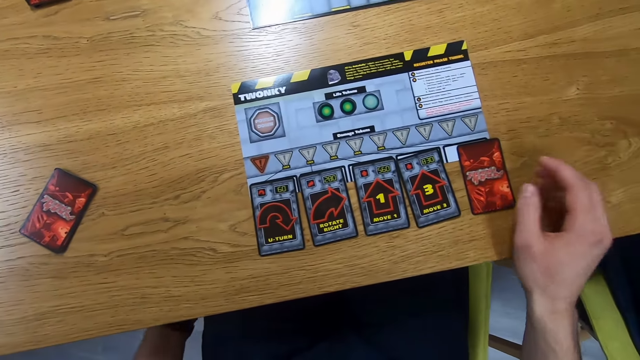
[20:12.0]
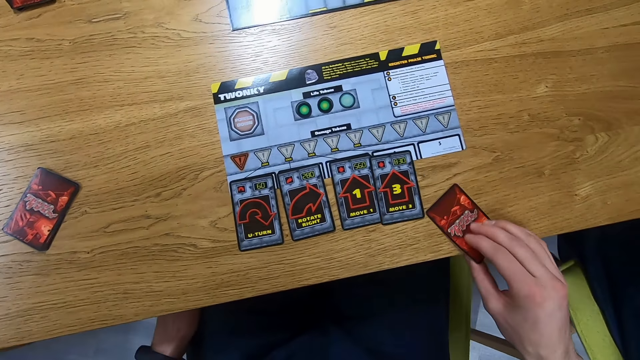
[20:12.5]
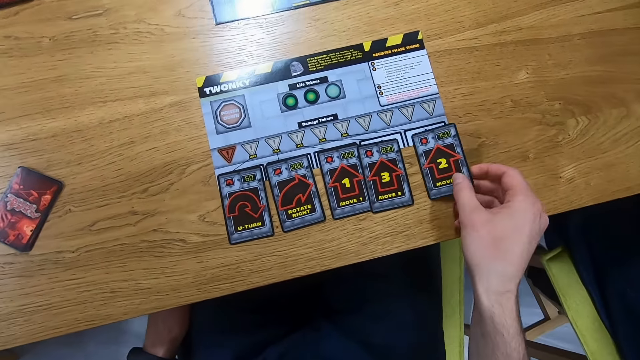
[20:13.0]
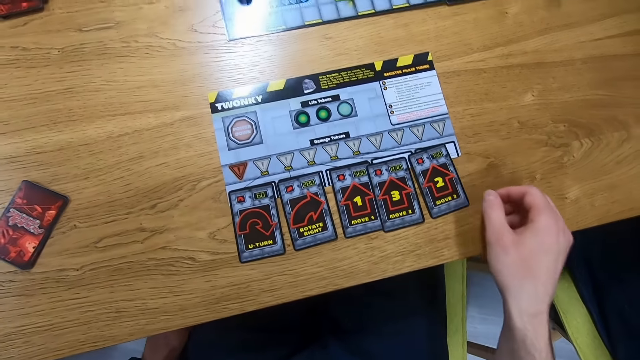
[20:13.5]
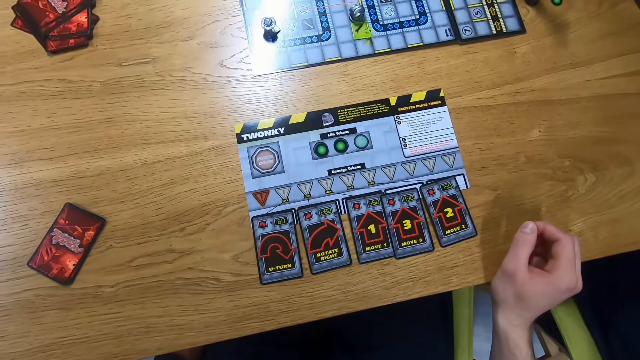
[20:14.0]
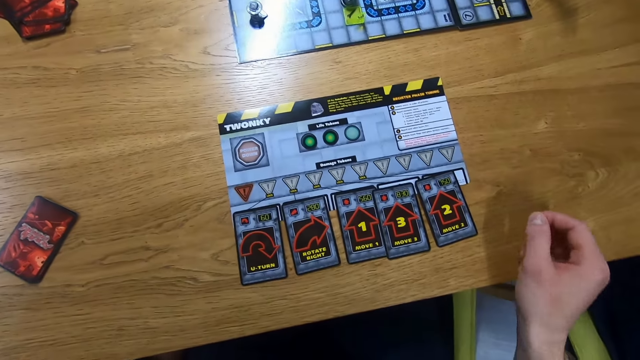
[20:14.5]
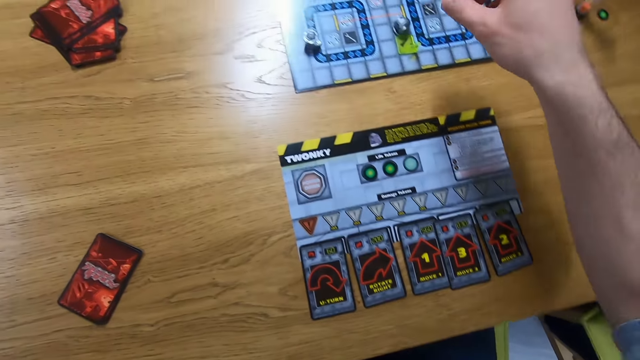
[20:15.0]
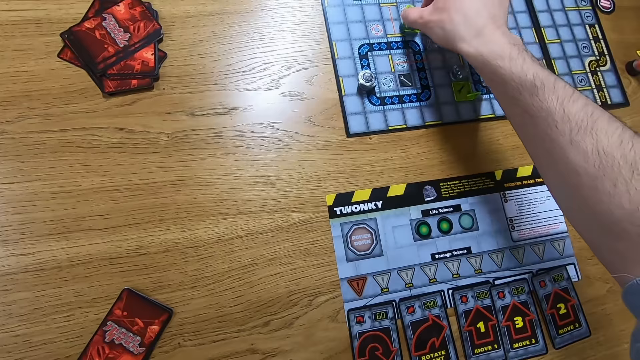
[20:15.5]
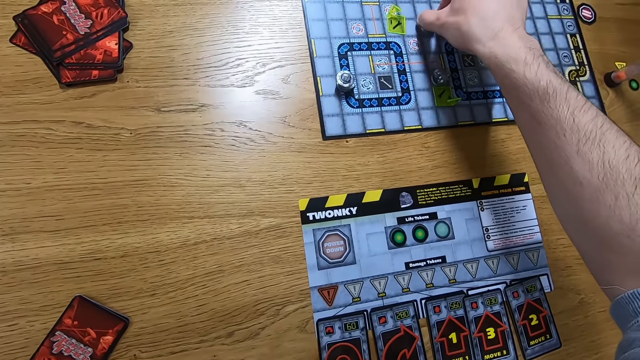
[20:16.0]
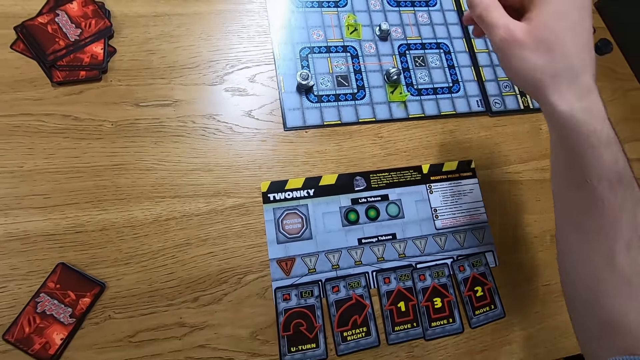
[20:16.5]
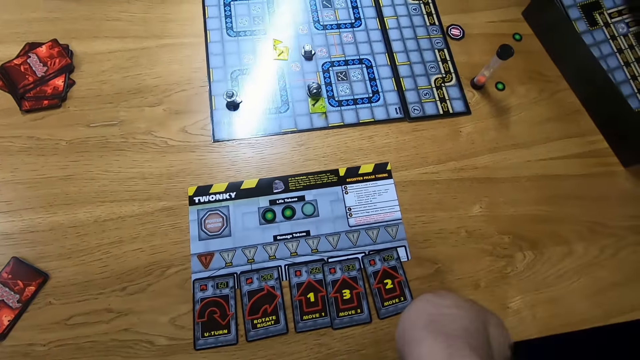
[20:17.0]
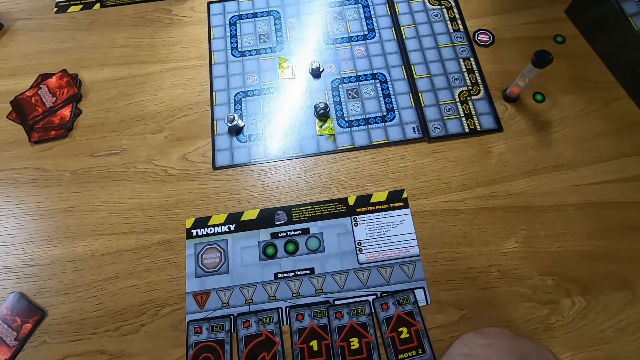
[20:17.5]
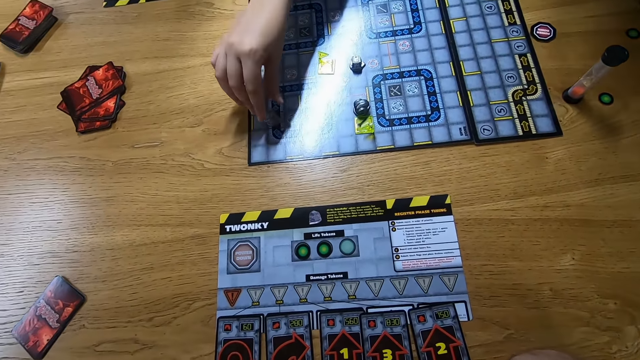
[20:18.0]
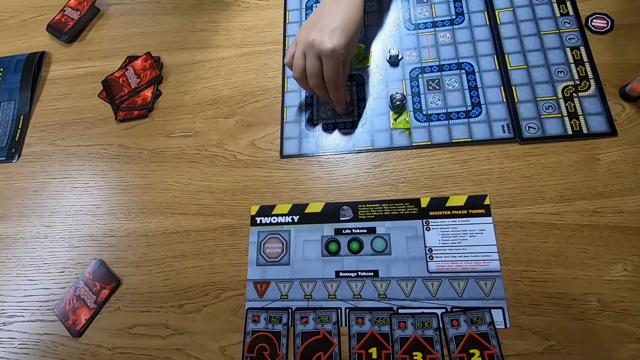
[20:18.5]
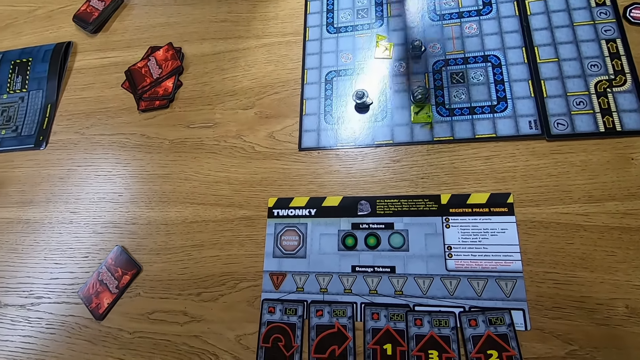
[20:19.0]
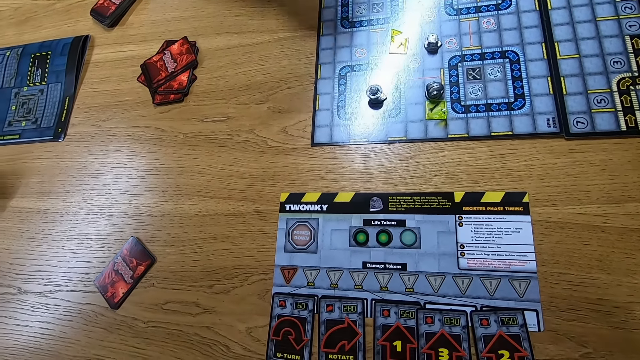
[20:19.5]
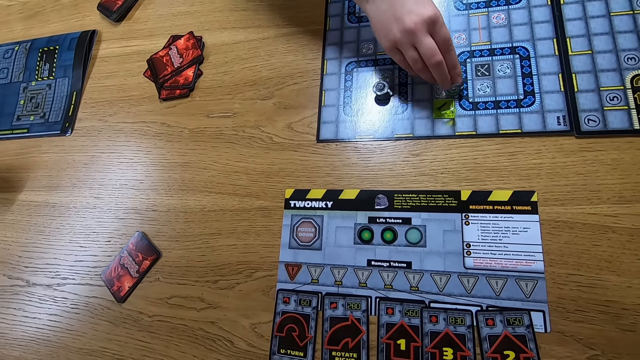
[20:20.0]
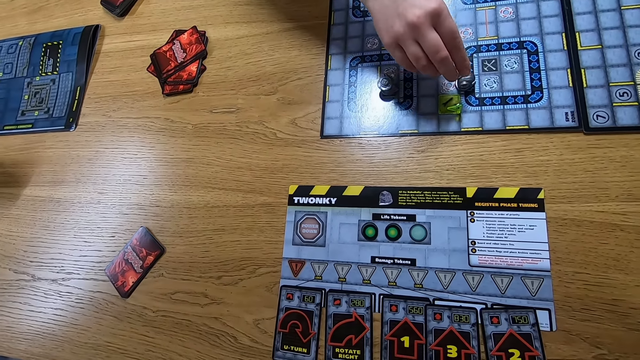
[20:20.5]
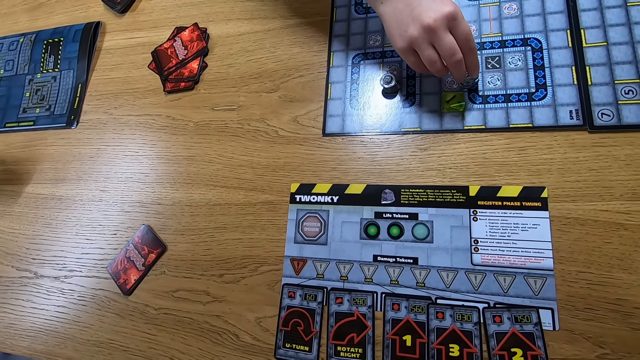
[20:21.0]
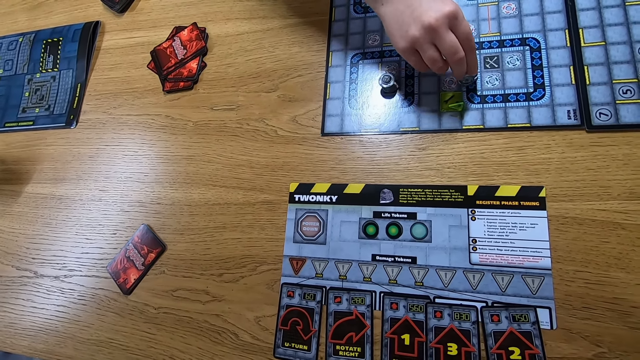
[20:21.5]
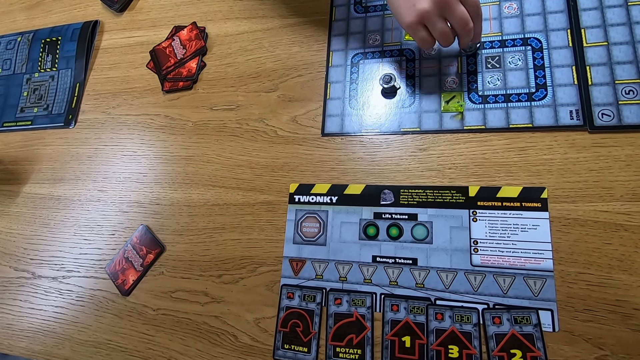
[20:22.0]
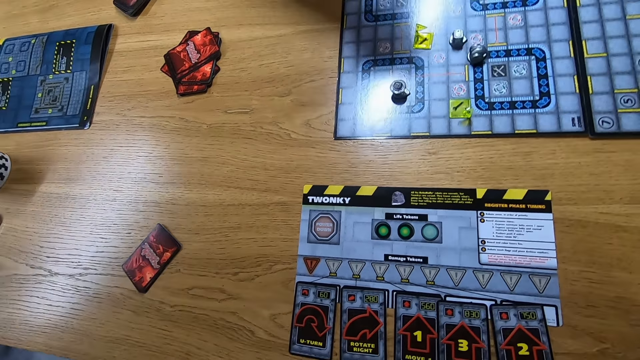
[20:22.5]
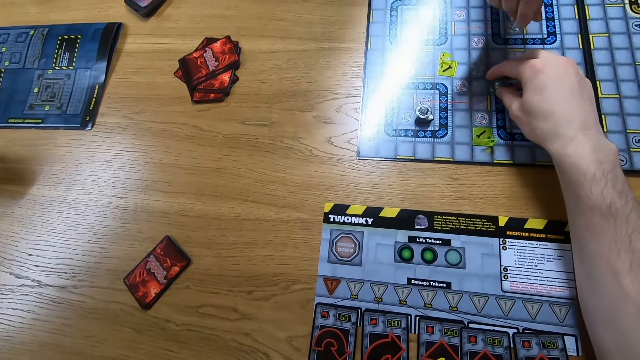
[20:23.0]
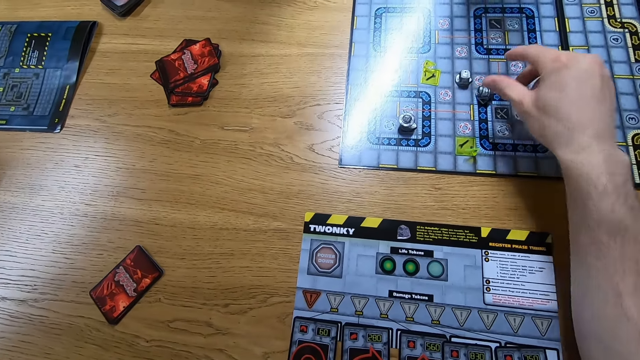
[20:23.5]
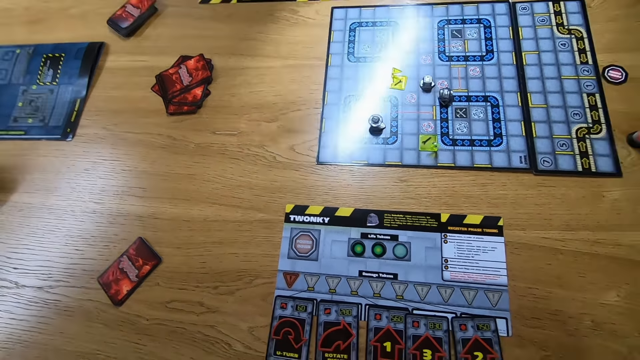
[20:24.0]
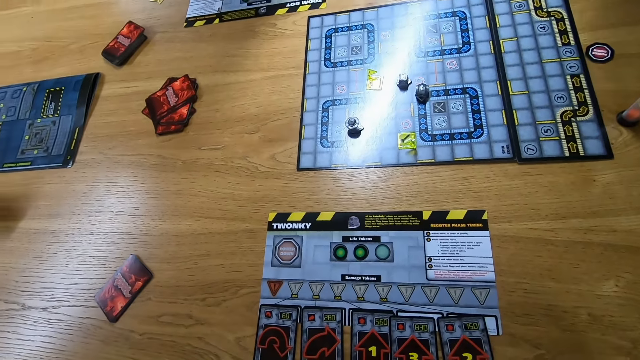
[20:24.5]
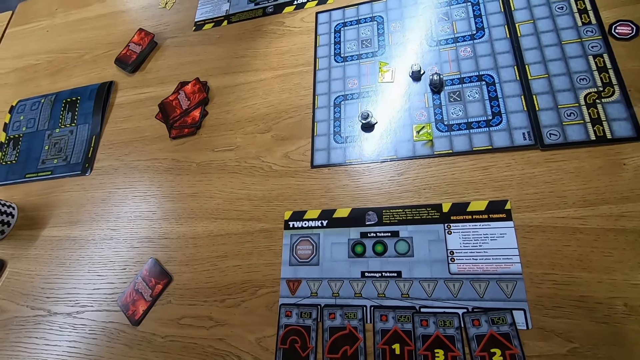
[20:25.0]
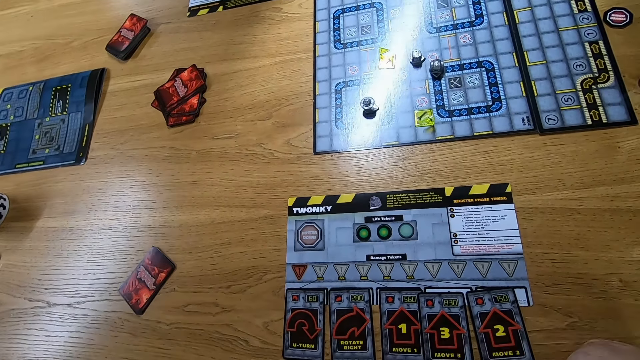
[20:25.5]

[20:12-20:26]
The camera wearer plays the card. They turn the card on the table. They look around. They move the robo rally robot or bot on the board. They stare at the robo rally board. A person moves the robo rally robot on the board. Another person moves the robo rally robot on the board. The camera wearer moves the robo rally robot on the board. They rotate the bot.

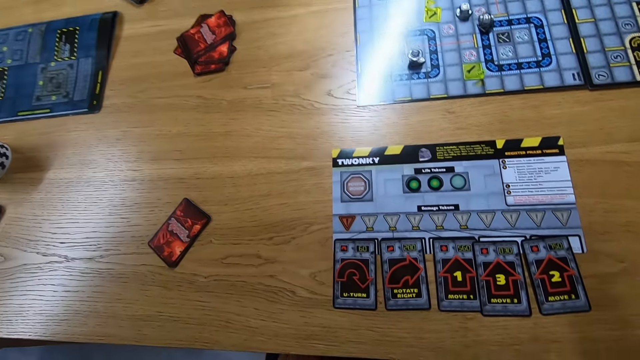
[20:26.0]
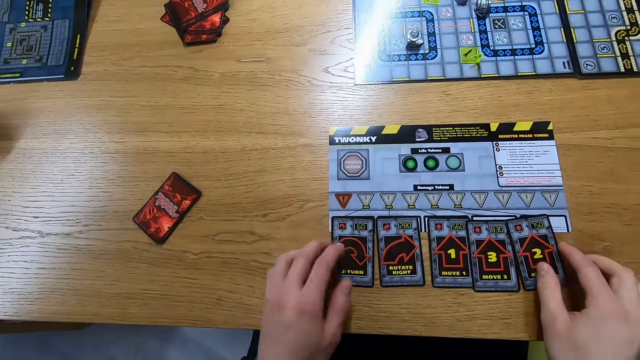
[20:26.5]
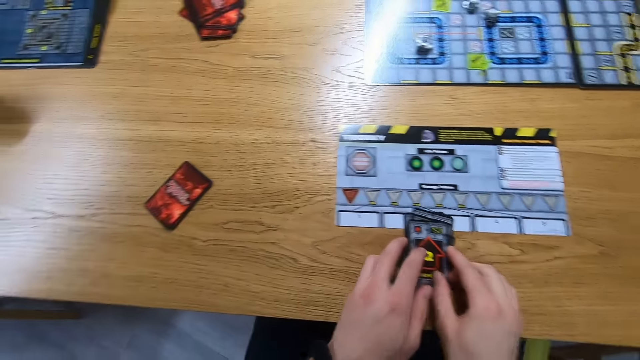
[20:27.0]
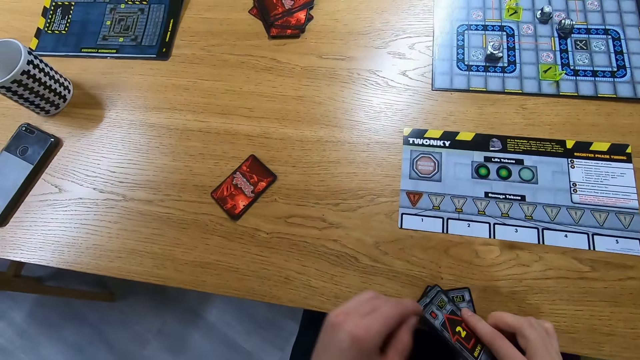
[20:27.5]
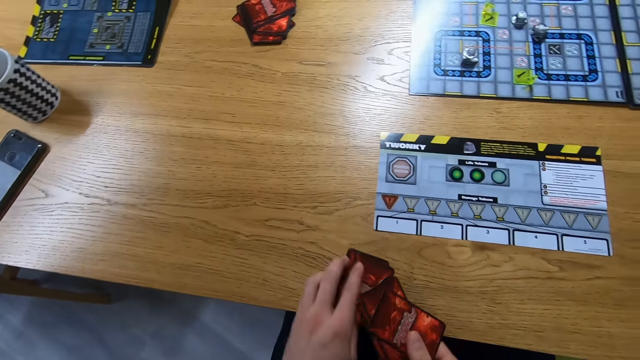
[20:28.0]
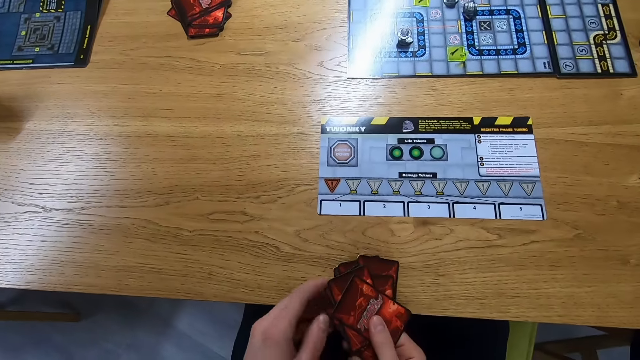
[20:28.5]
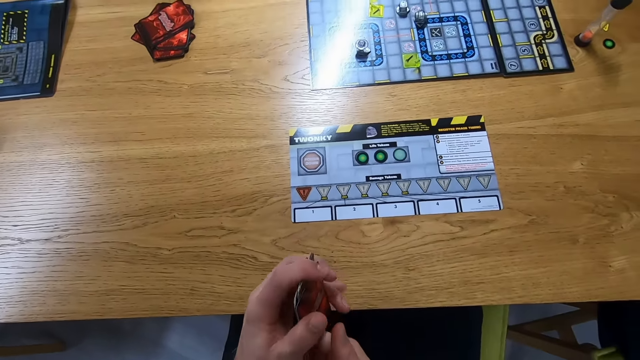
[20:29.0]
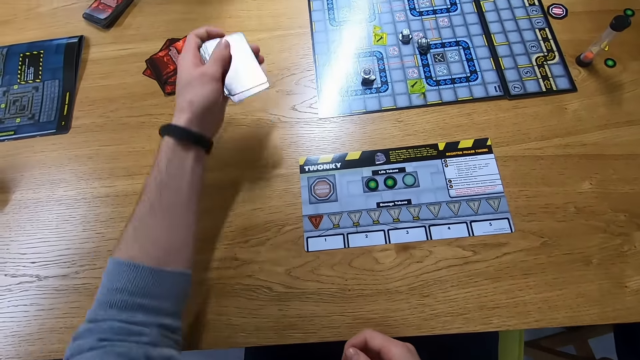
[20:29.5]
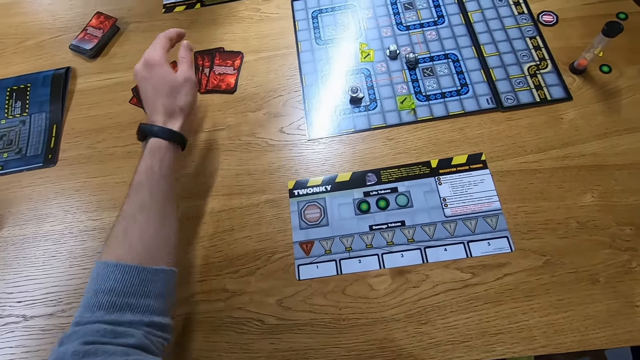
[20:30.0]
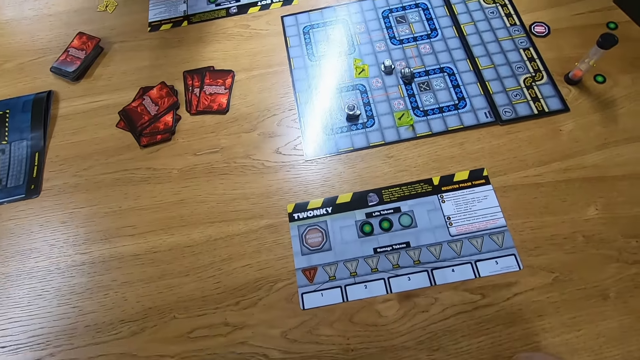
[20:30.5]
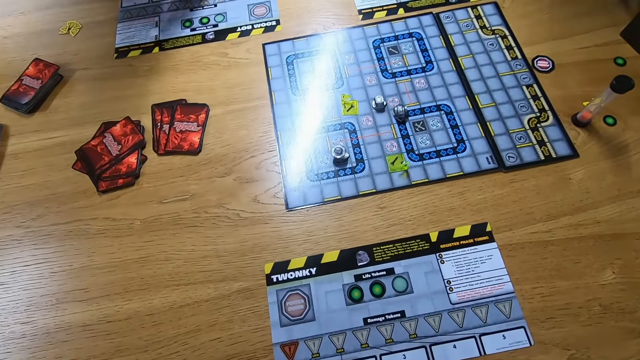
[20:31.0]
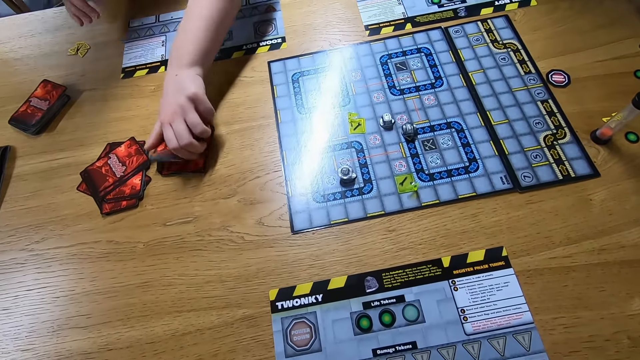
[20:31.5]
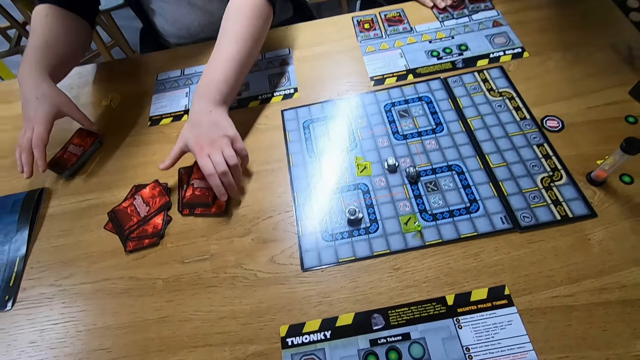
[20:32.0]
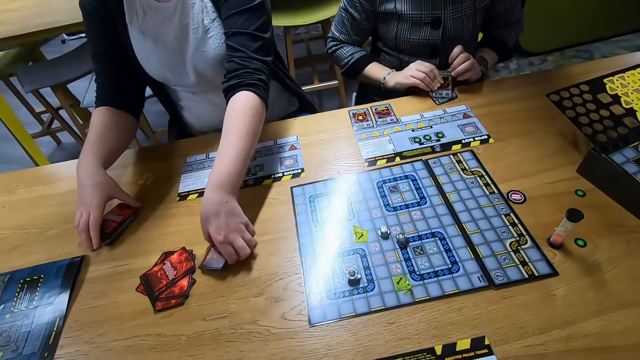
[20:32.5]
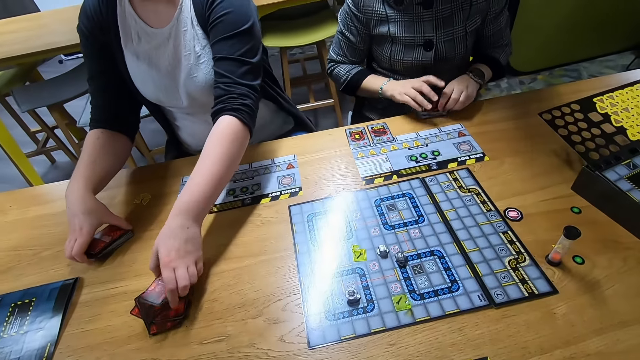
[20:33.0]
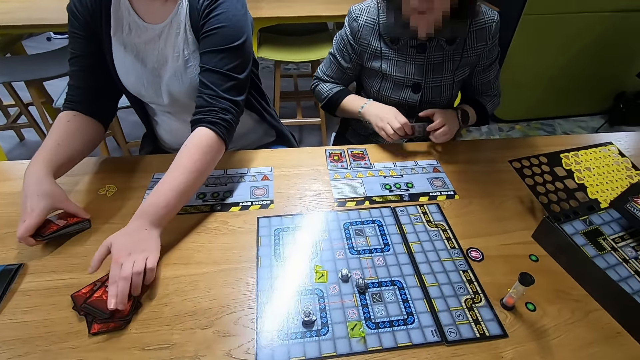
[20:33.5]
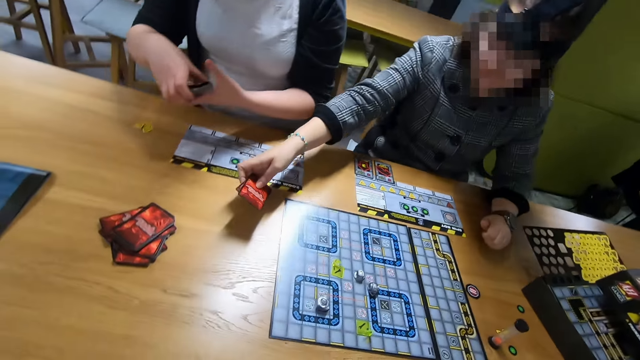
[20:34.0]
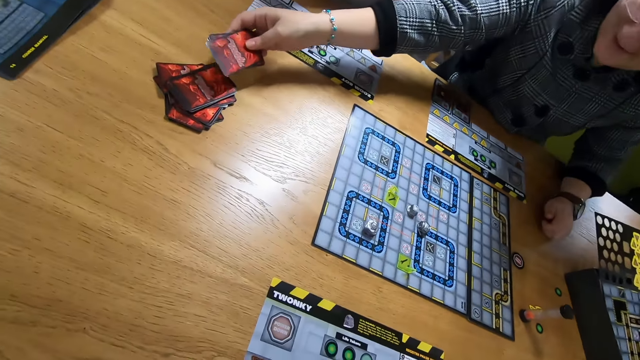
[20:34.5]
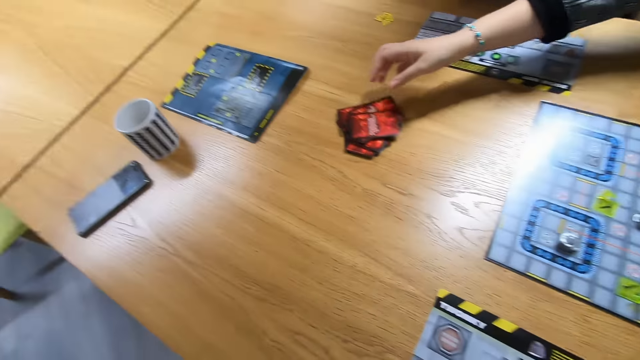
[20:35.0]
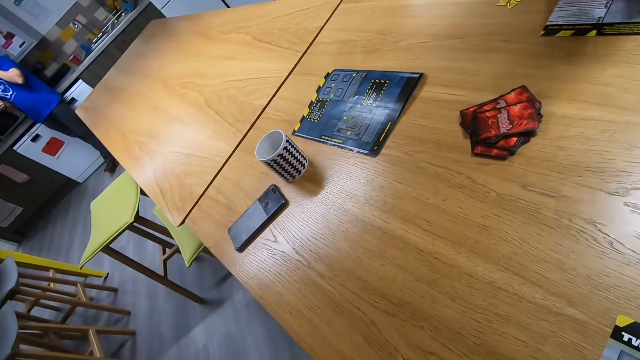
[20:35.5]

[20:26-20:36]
The camera wearer picks up the cards on the table. They arrange the cards. They place the cards on the table. They fix the camera. A person places the cards on the table. The person picks up the cards. Another person arranges the cards. Another person picks up the cards. The other person places the cards on the table. The first person arranges the cards. The first person places the cards on the table. The camera wearer turns around and looks around.
